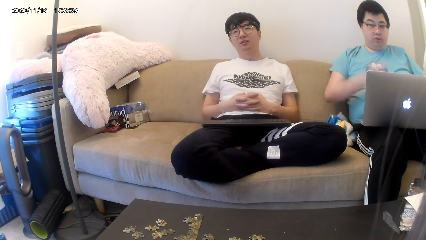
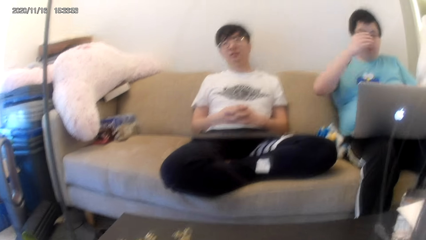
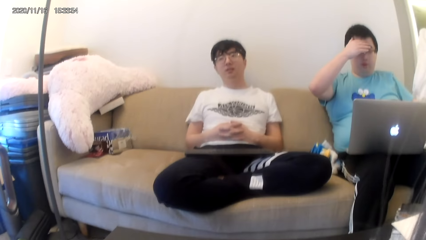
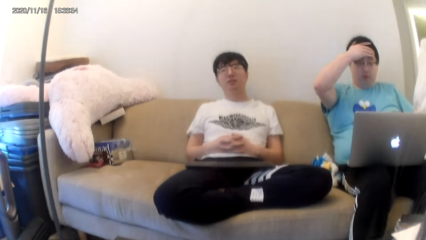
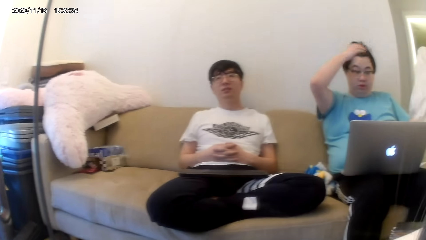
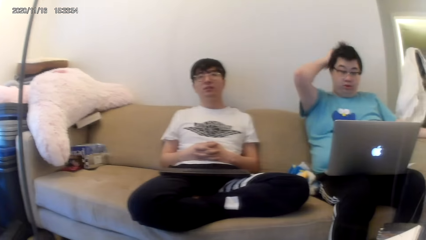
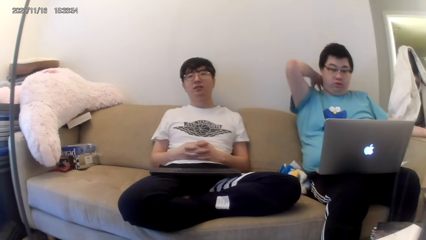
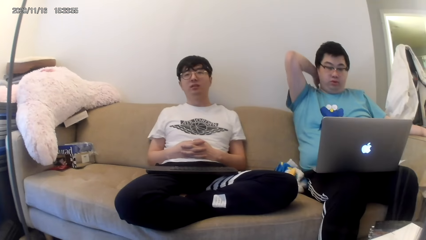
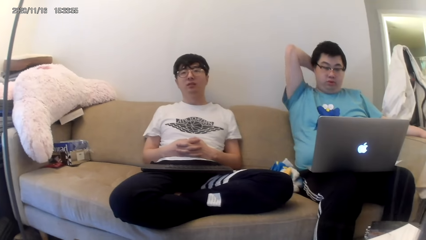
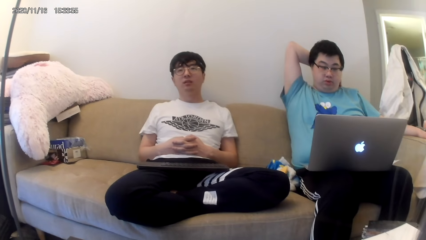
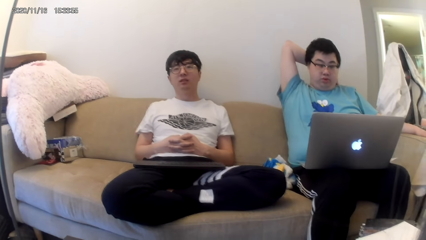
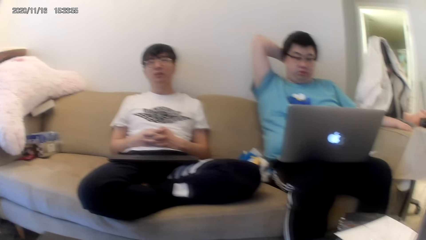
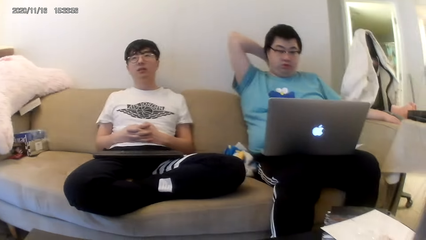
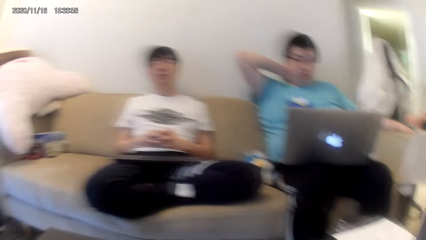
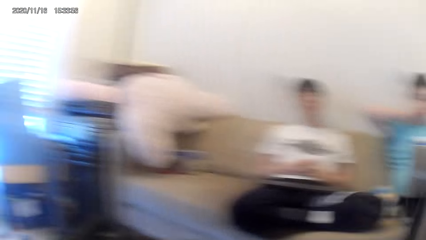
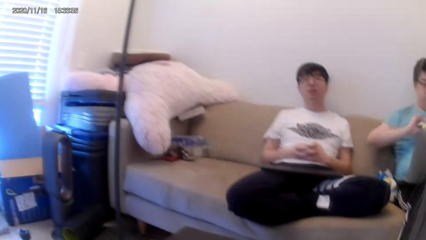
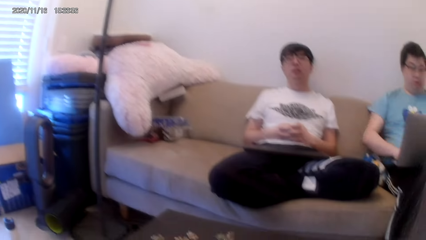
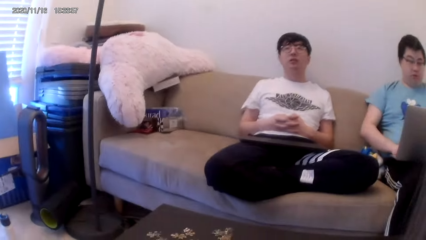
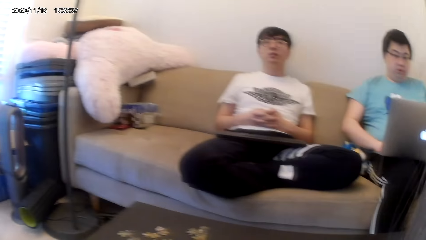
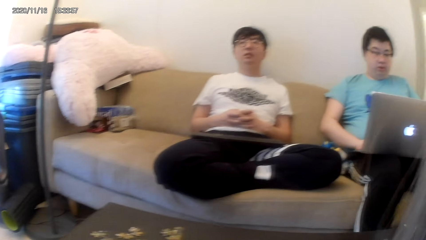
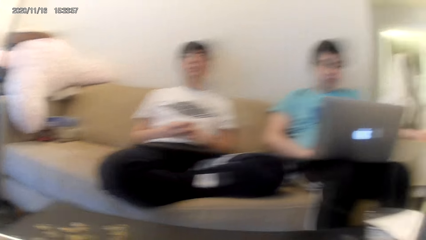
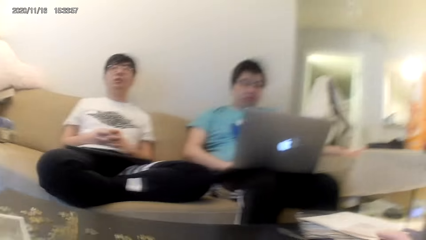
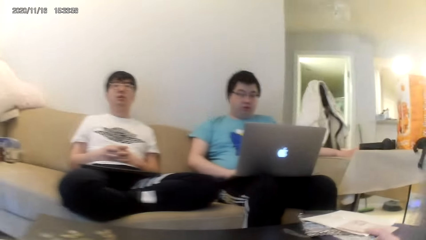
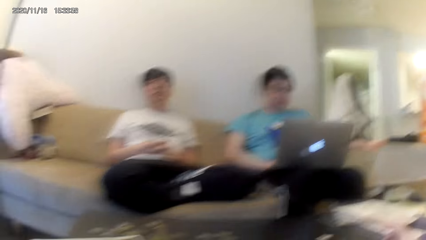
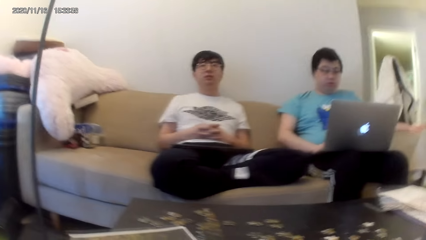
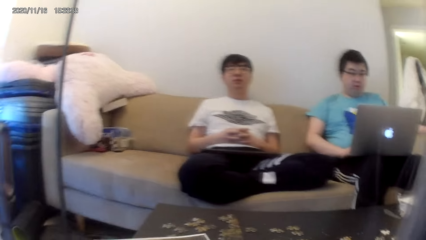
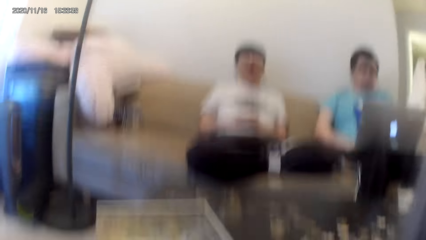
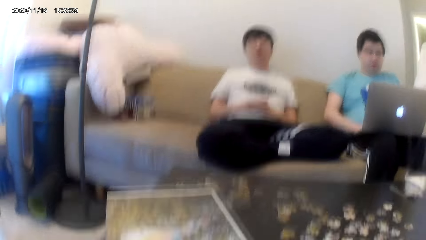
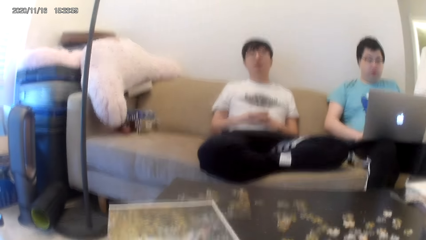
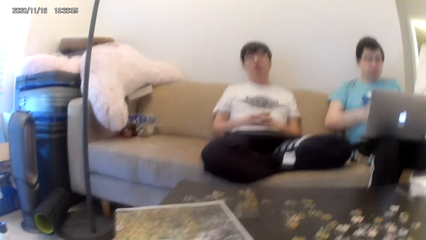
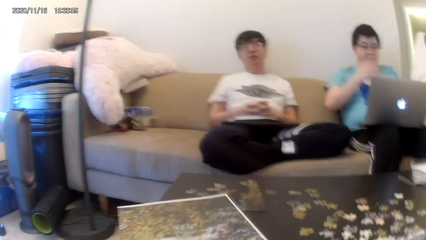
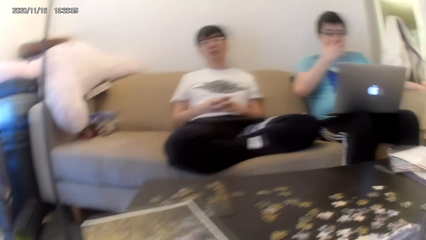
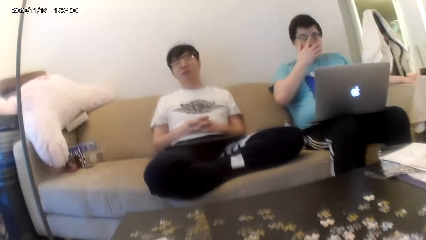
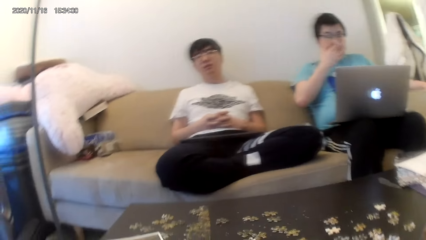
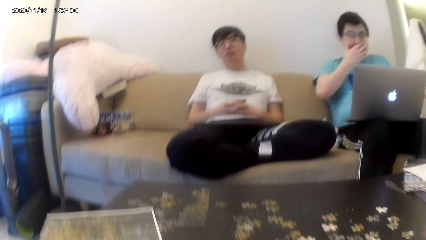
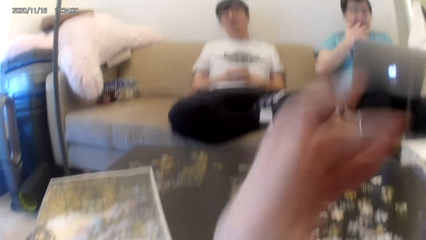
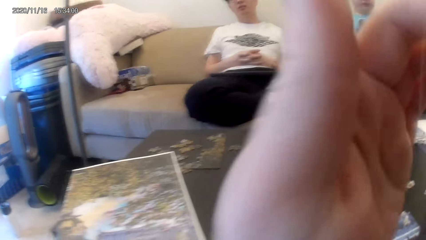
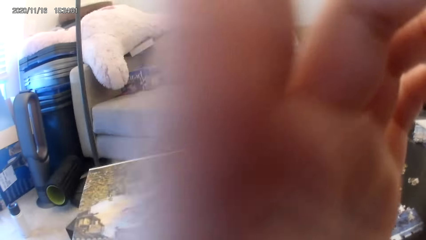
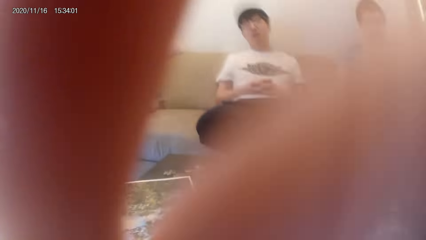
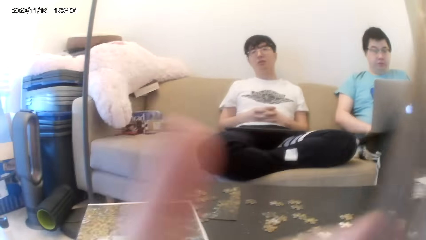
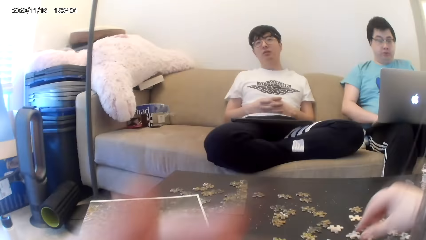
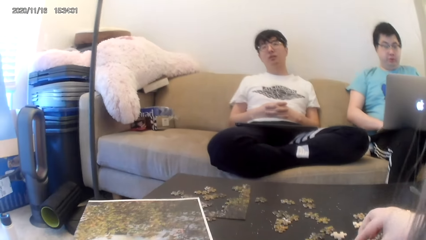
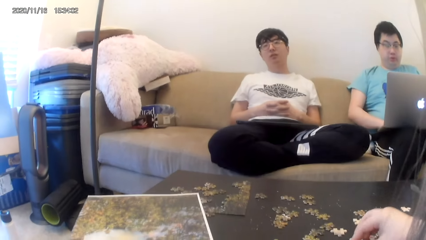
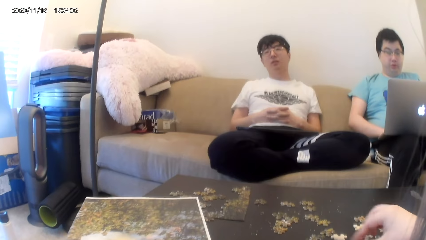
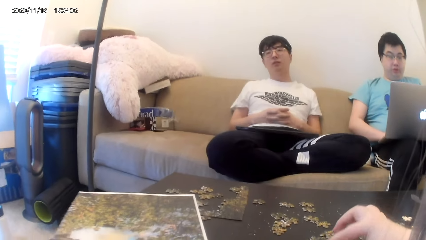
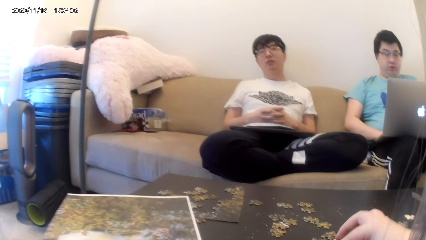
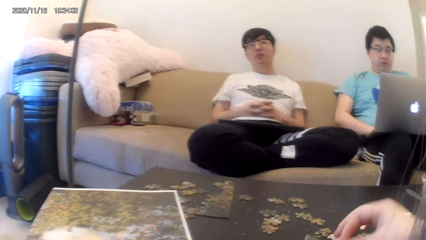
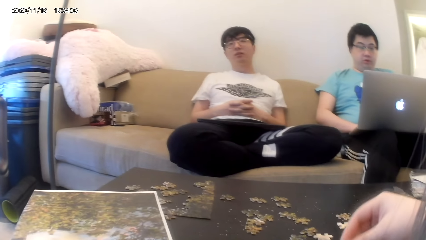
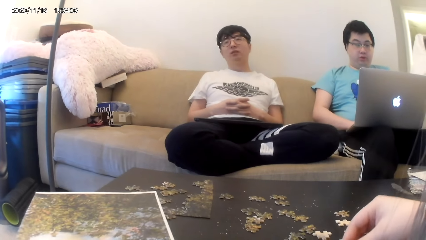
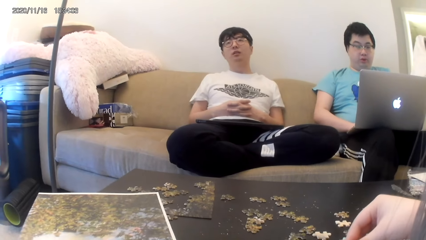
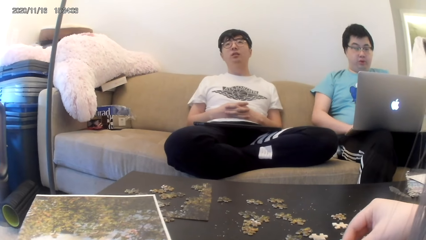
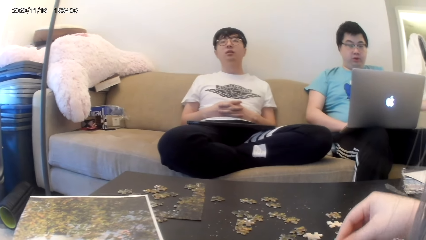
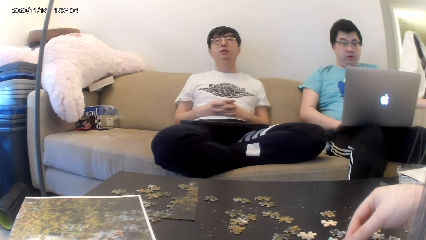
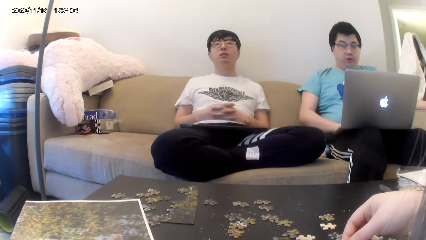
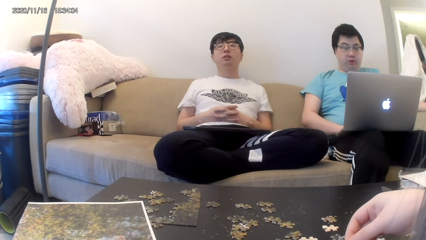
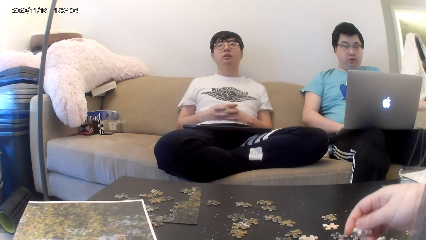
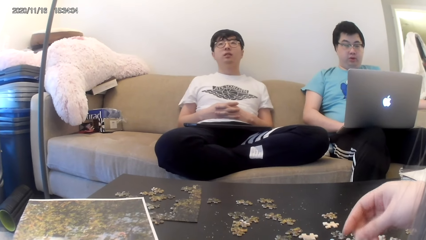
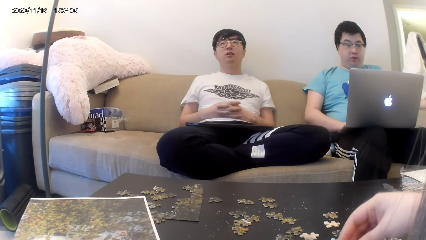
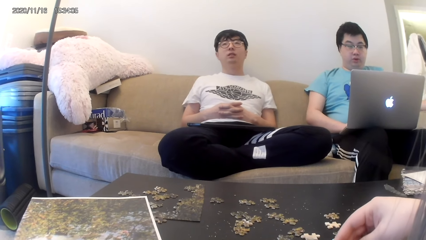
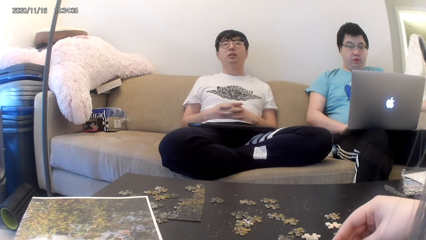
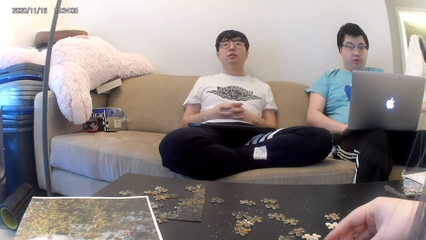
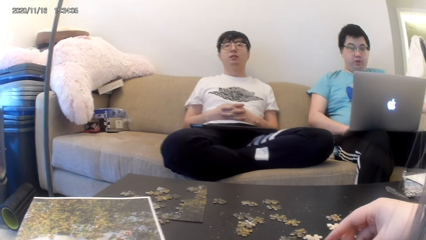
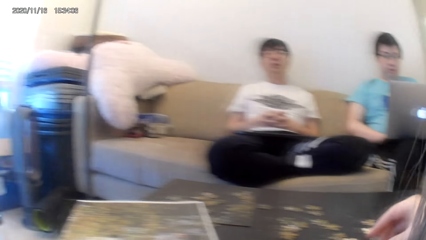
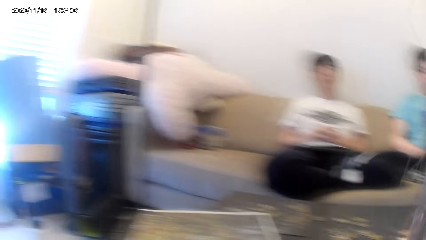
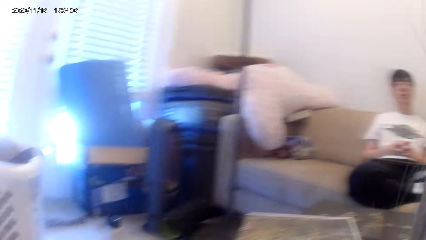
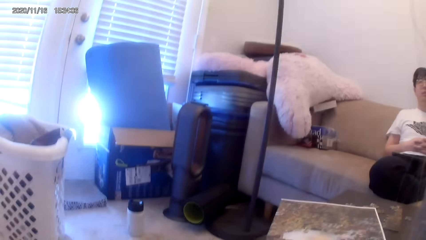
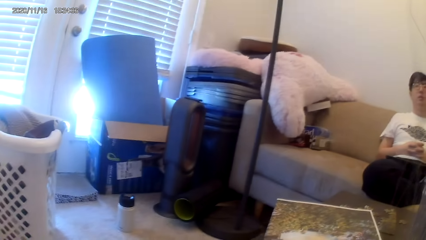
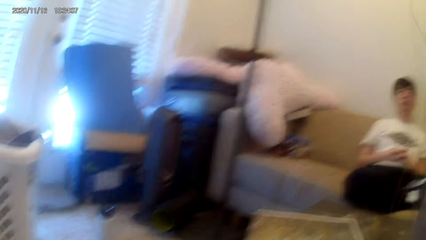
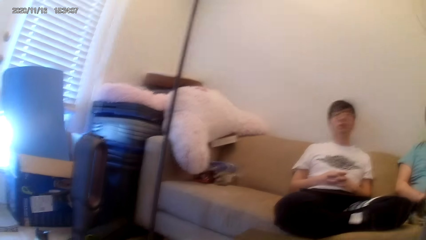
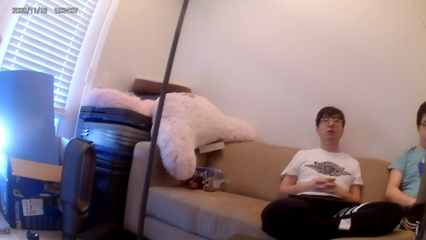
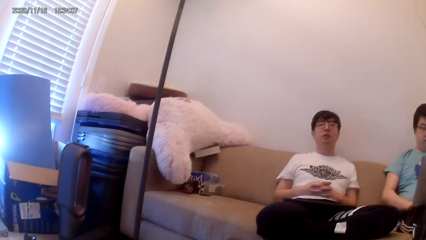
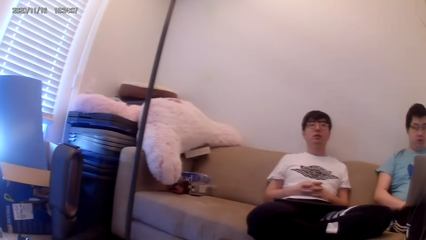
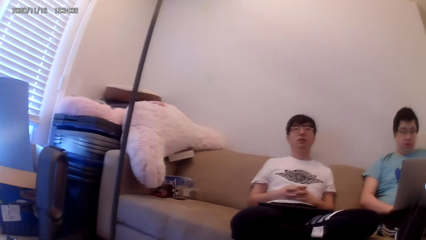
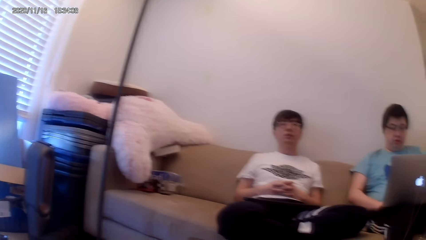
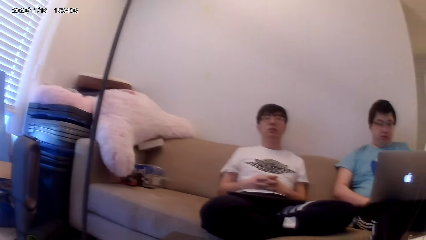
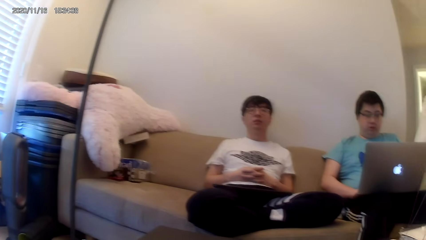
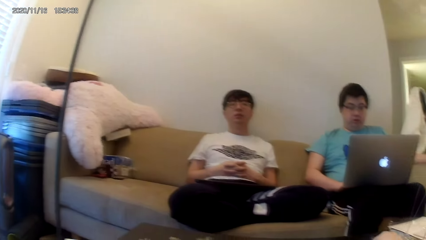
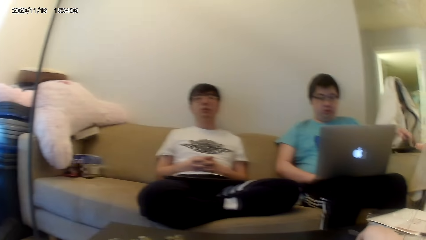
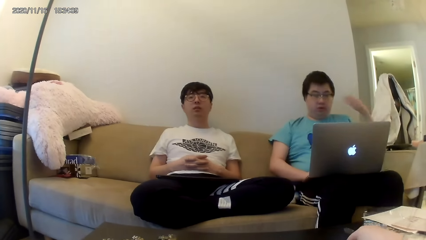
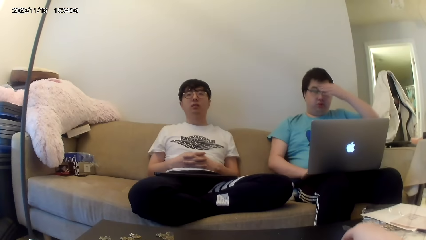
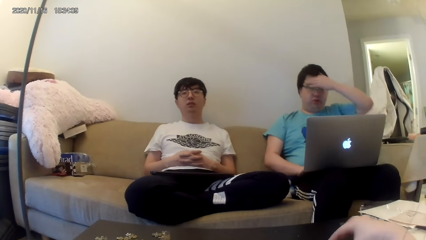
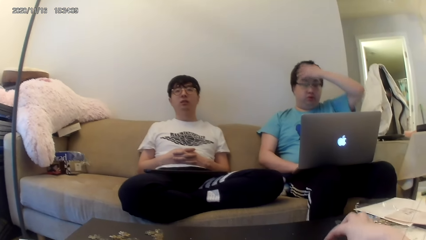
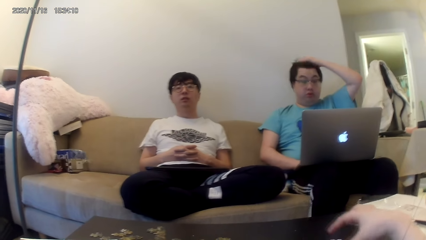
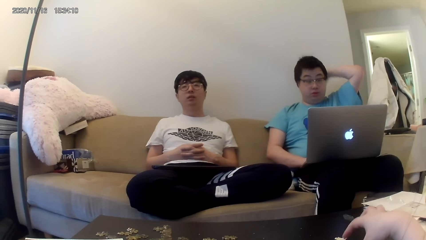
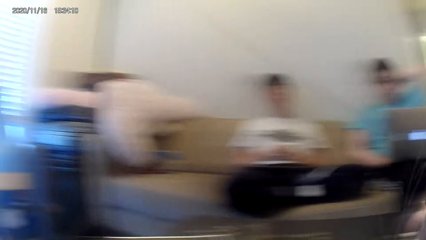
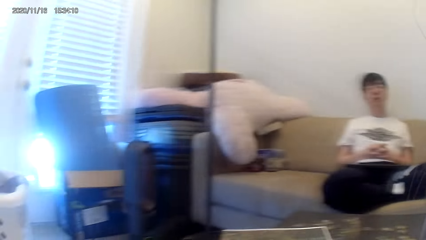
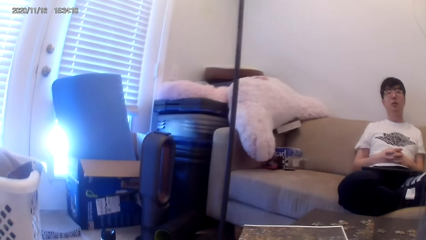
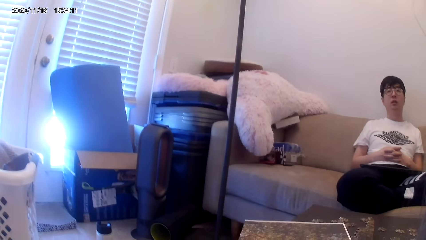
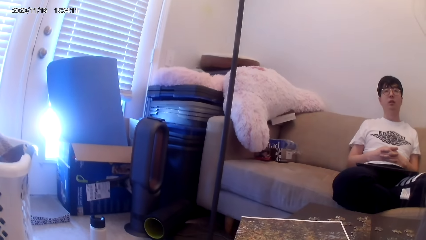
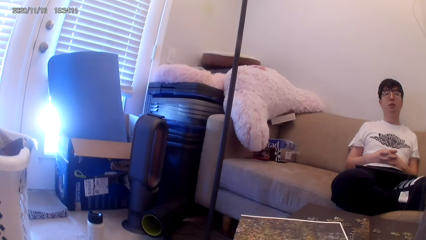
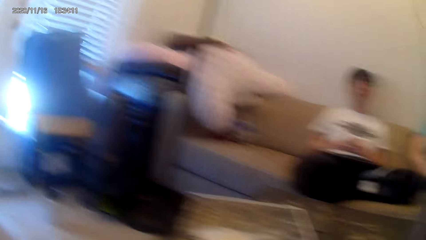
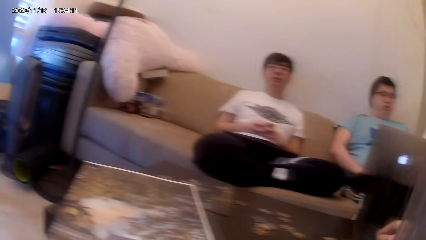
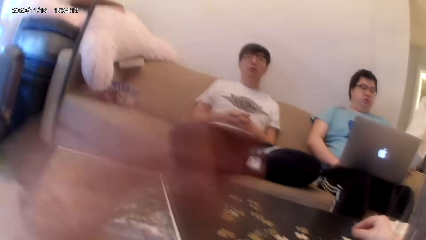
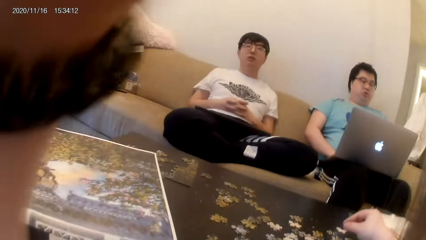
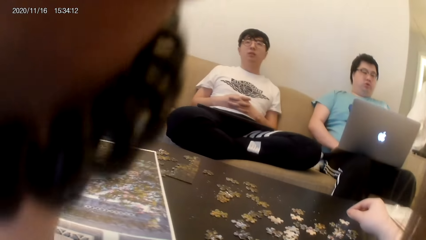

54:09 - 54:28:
A man rubs his hair. Another man adjusts his glasses. The camera wearer adjusts the camera. They raise their hands. They arrange something. They look left. They look forward. The other man touches his hair. The camera wearer looks left.
